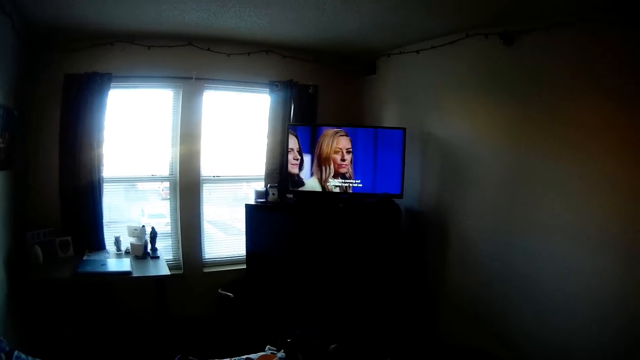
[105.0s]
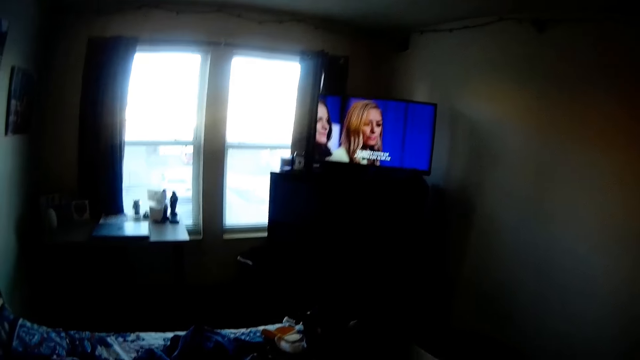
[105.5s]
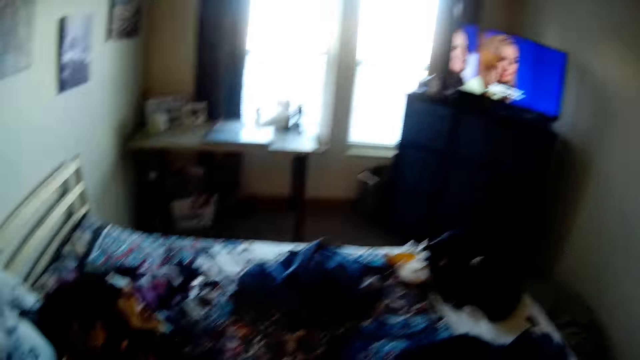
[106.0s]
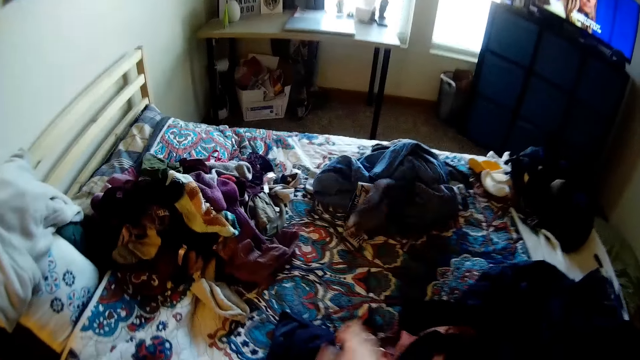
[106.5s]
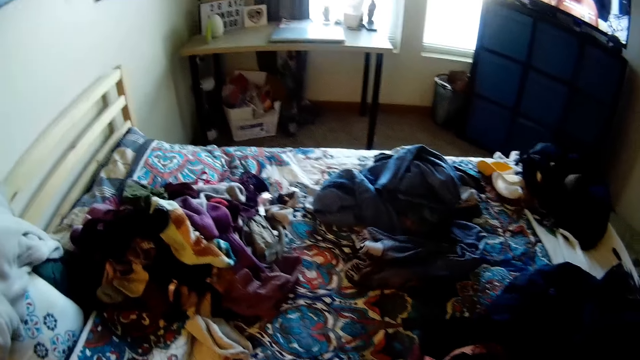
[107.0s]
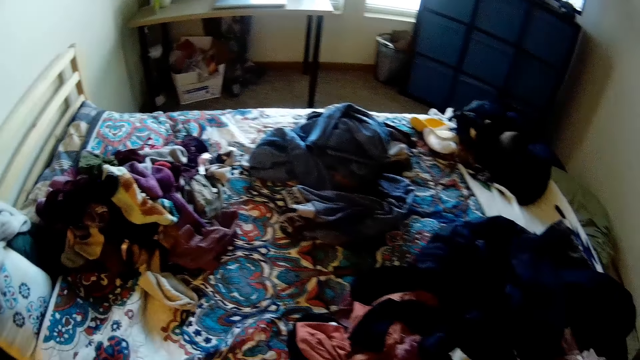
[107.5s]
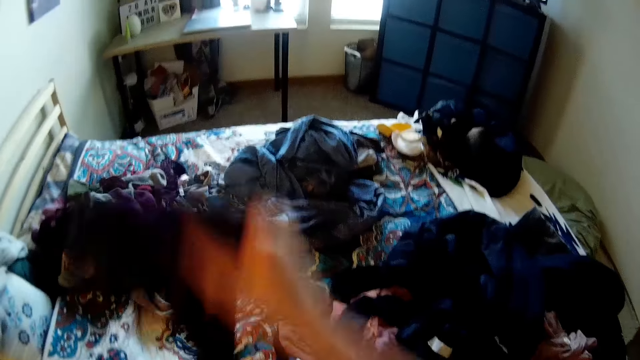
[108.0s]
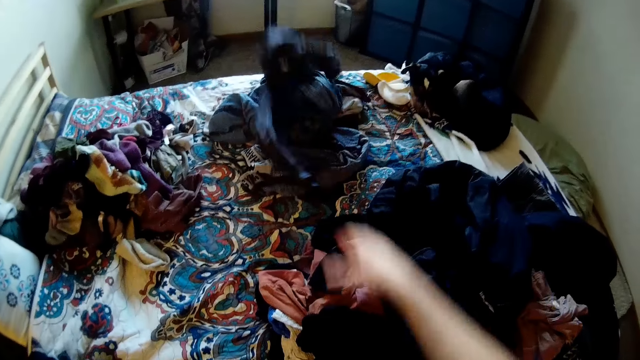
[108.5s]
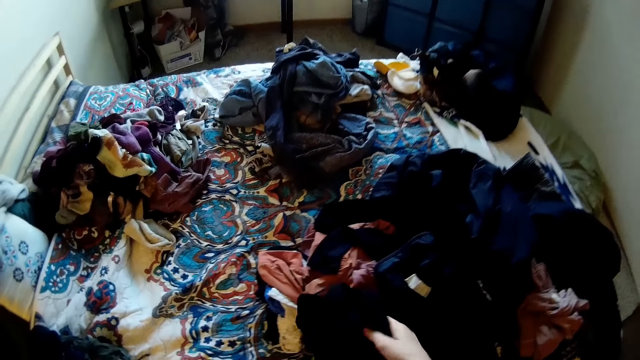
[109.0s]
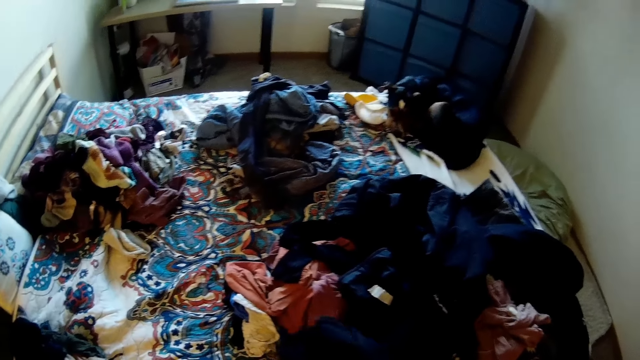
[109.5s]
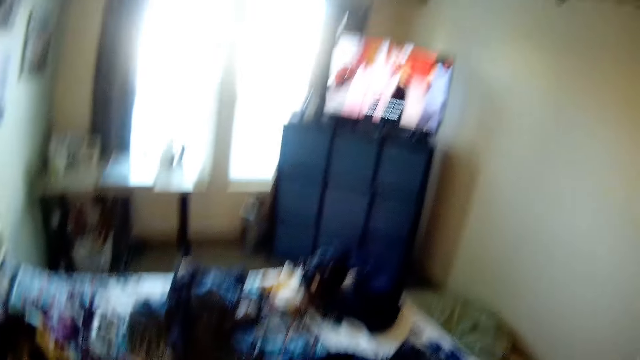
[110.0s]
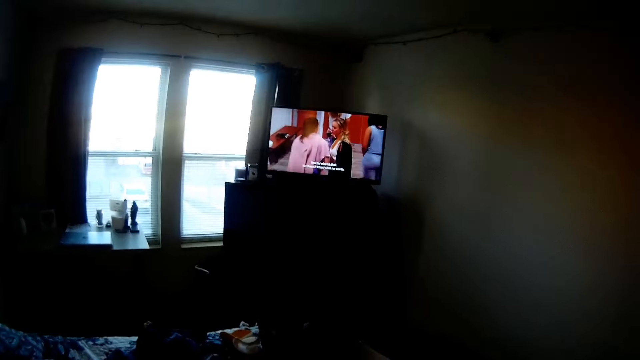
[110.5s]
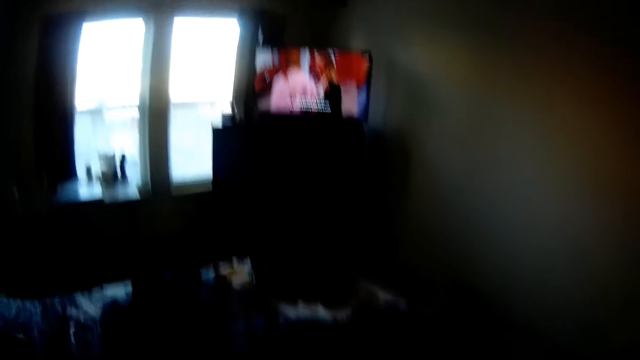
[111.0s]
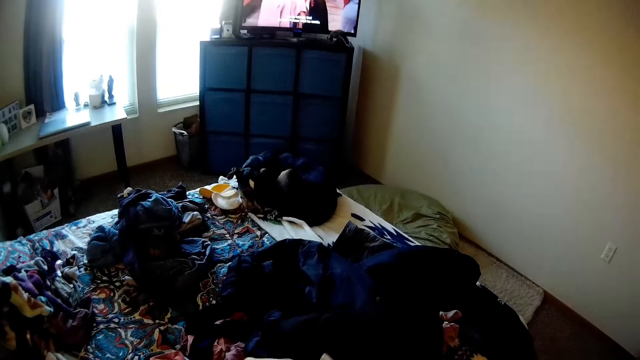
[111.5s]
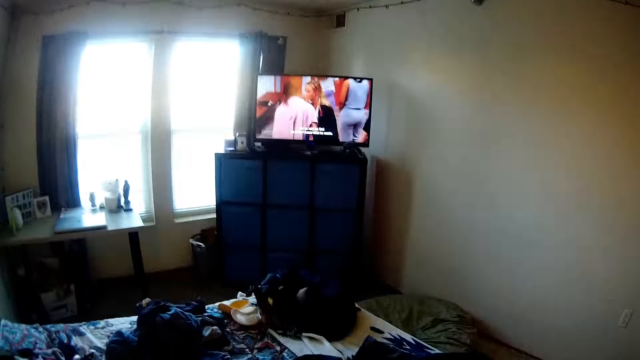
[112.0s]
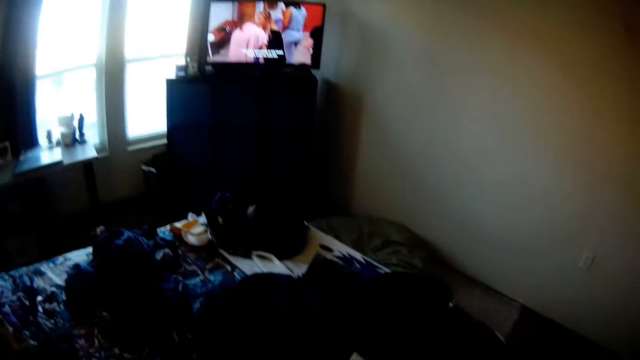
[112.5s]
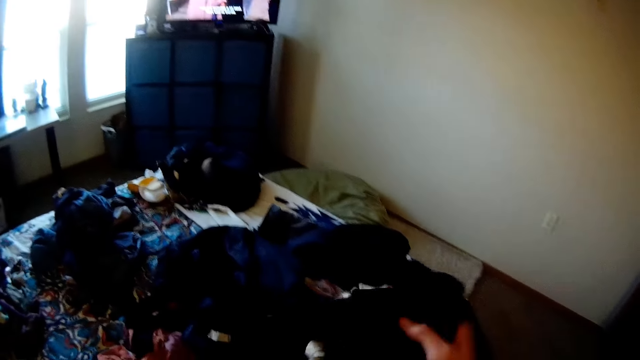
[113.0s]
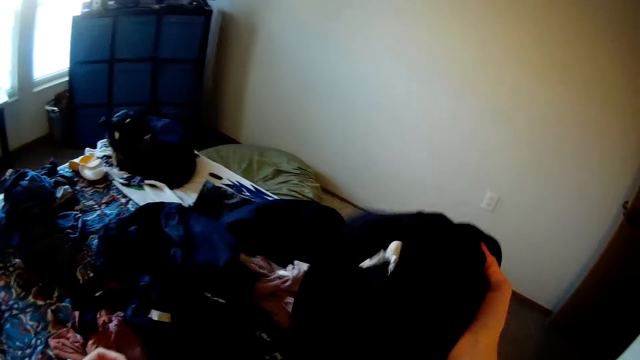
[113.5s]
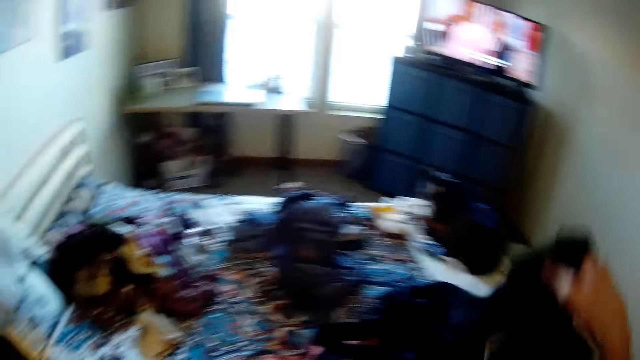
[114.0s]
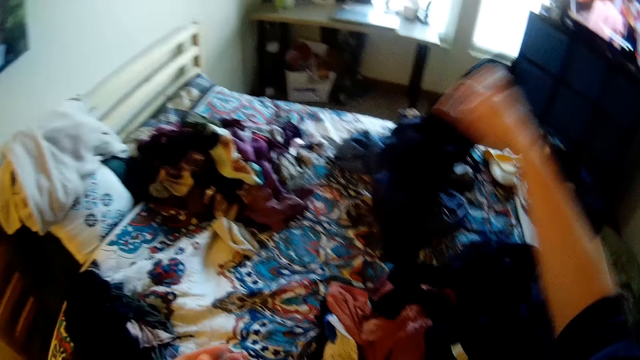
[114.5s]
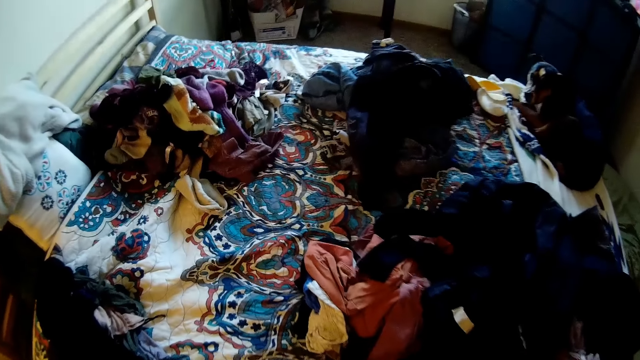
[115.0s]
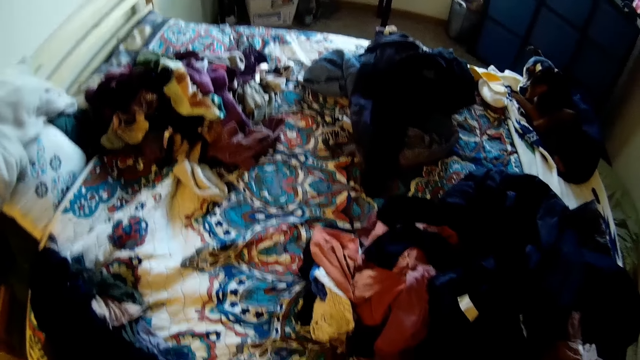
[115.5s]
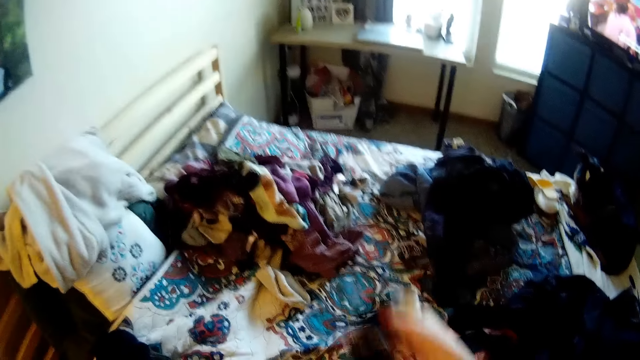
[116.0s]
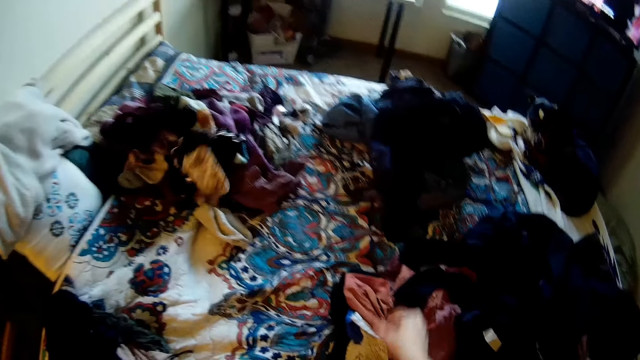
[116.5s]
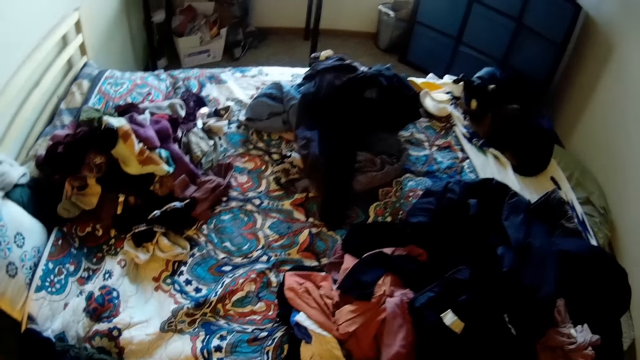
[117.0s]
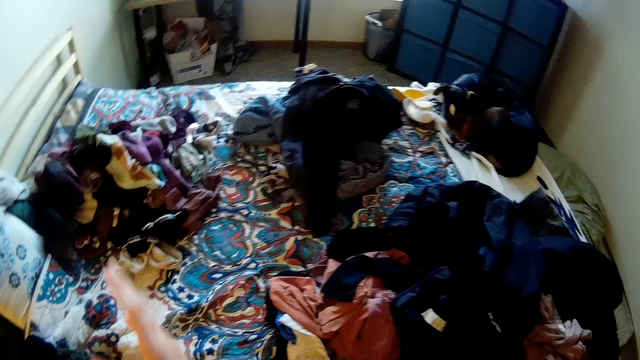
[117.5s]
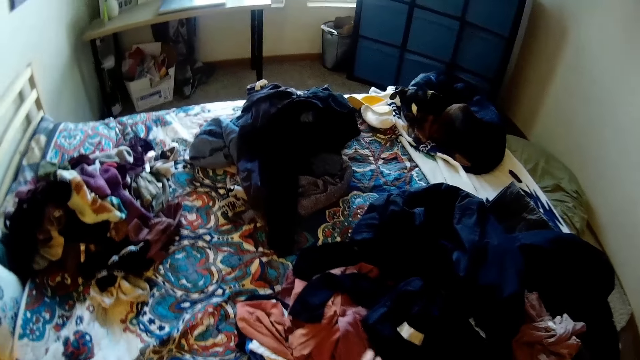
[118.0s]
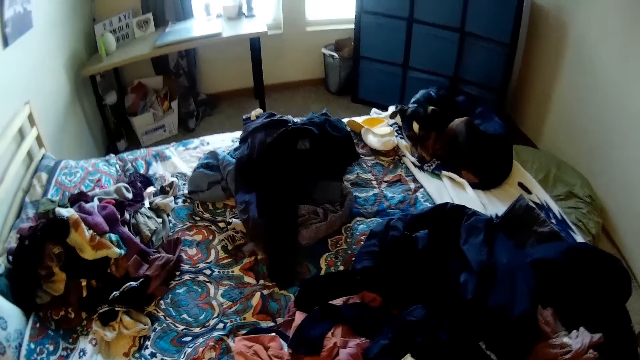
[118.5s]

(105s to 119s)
The camera wearer throws cloths on the bed. They hold the cloth. They pick the cloths from the bed. They look at the television. They pick a cloth from the bed. They hold the cloth. They throw the cloth on the bed. They throw another cloth on the bed. They look at the bed.

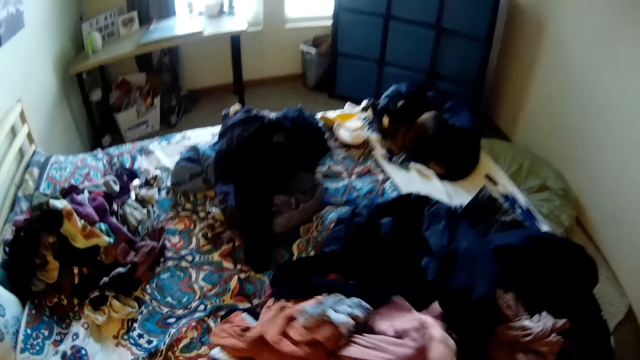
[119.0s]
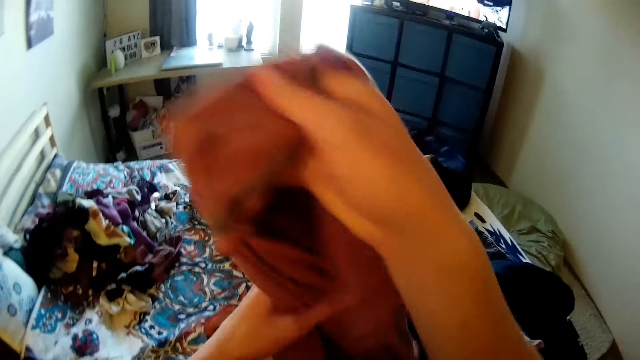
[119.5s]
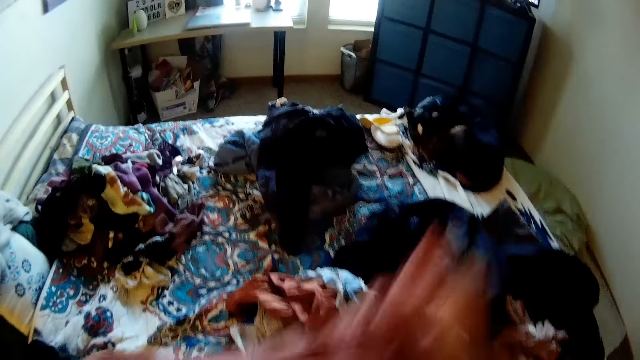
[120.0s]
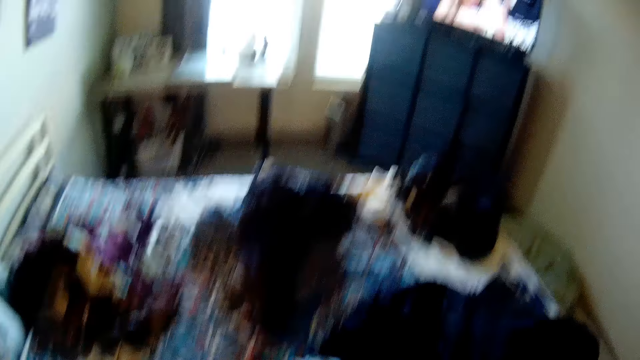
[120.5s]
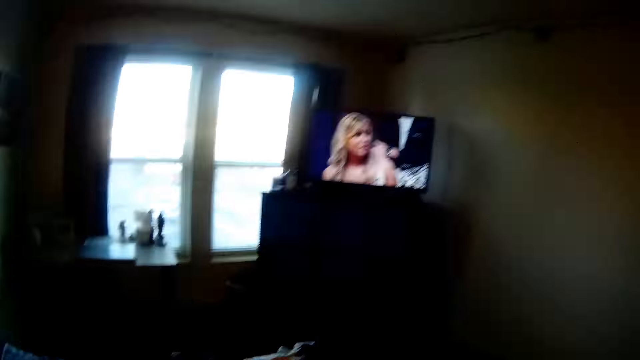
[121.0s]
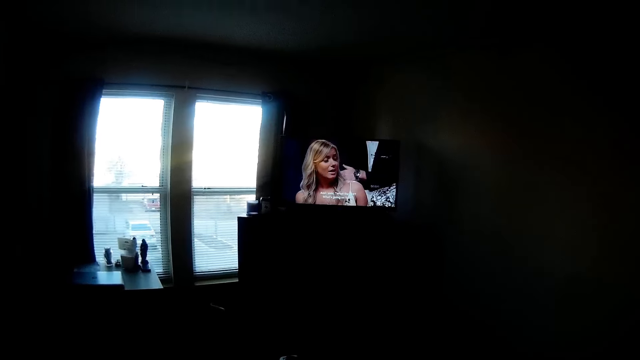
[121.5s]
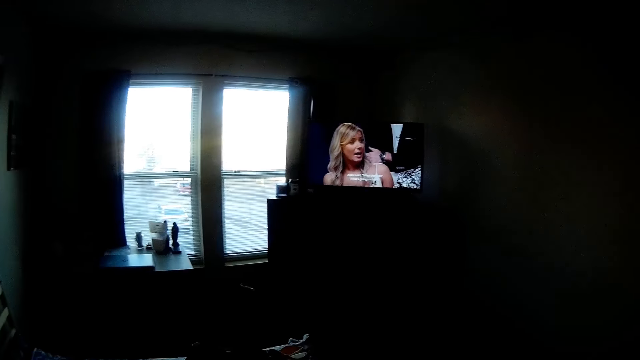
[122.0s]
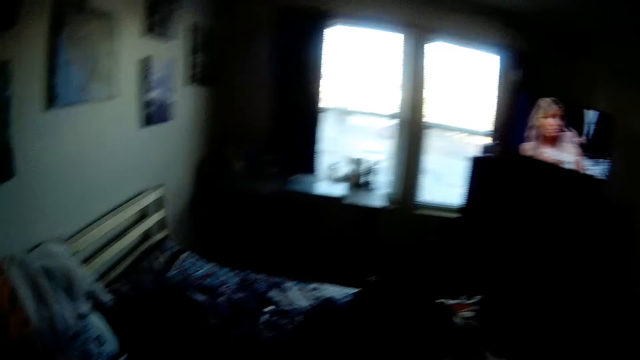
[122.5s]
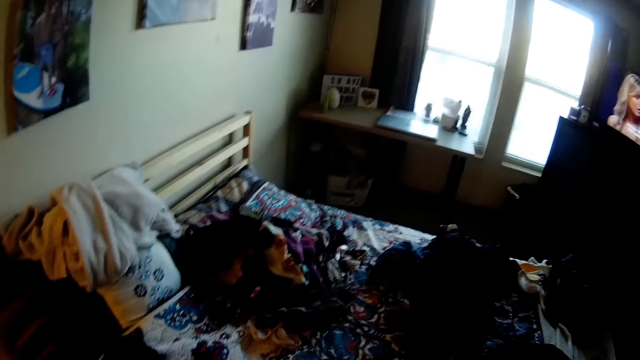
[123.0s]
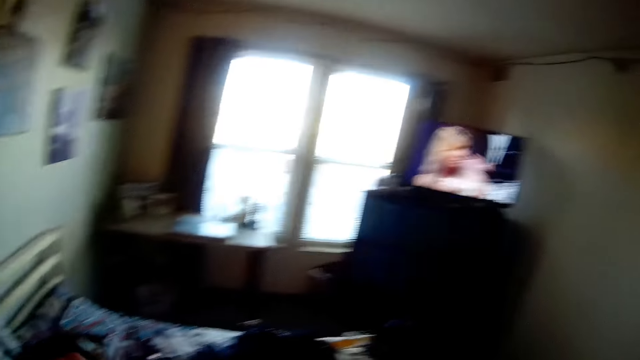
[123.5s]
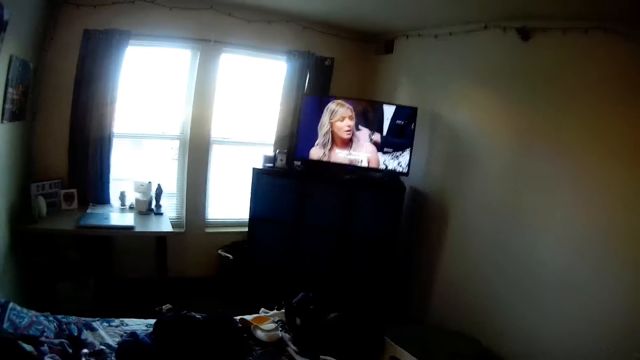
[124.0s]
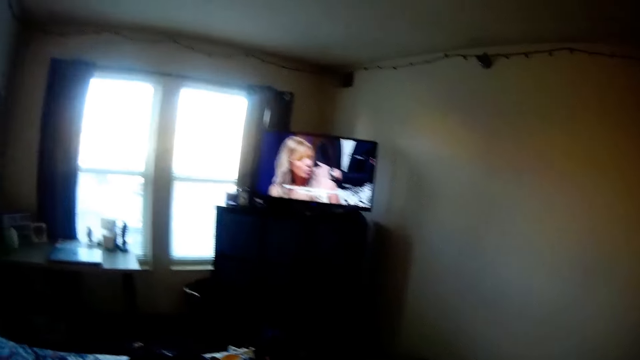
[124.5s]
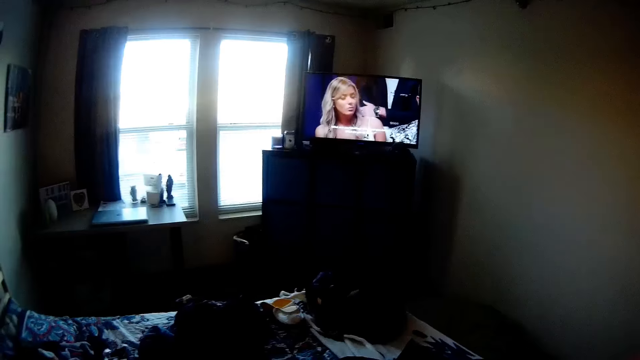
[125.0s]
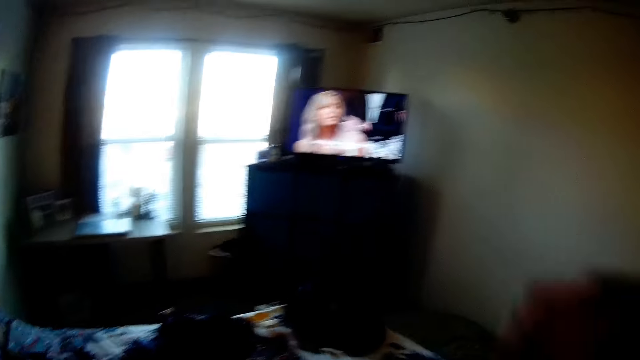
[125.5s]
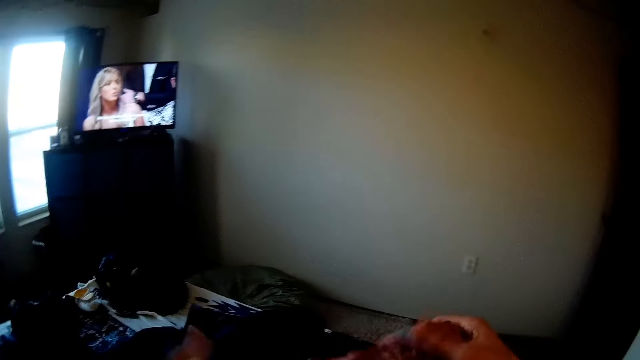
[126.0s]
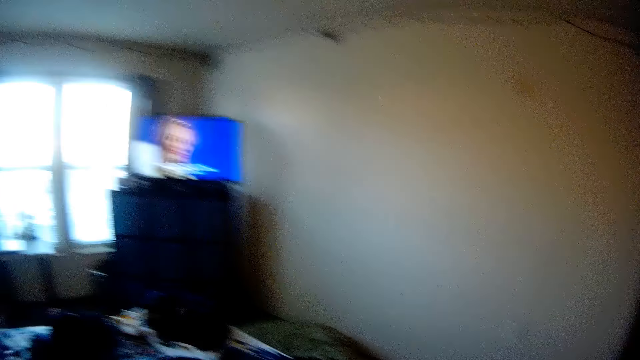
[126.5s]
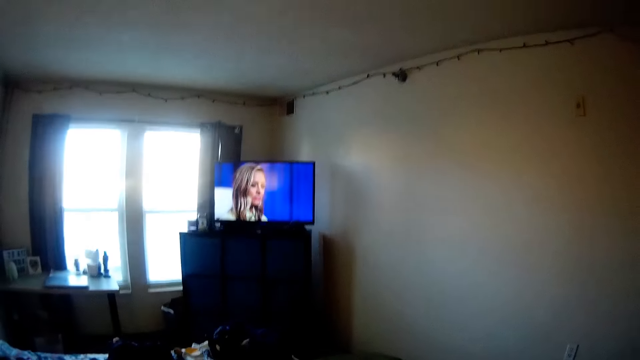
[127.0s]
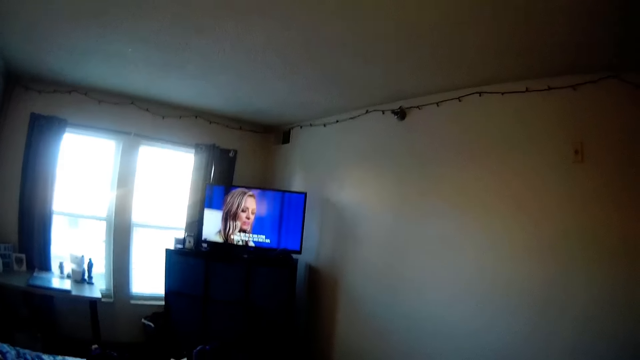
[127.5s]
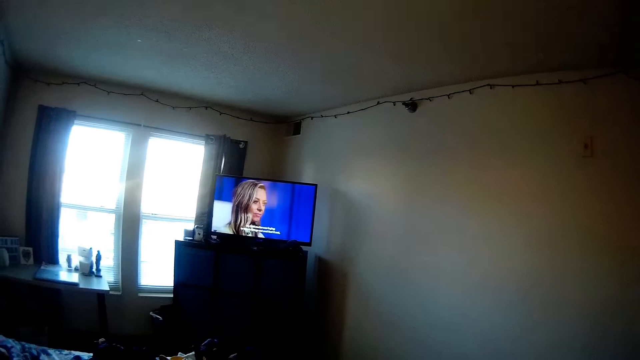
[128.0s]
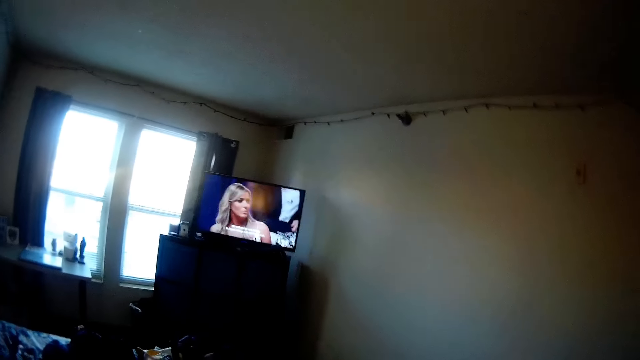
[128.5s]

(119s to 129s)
The camera wearer picks cloths from the bed. They hold the cloth. They watch the television. They watch the television again.
